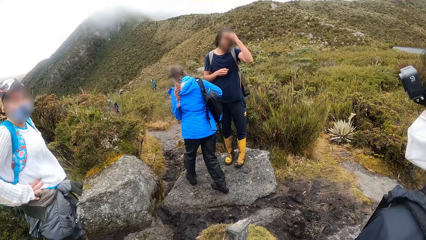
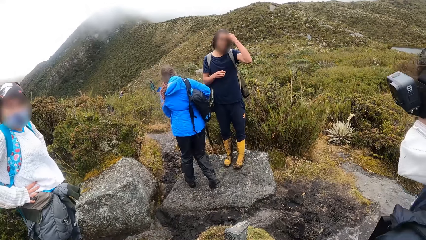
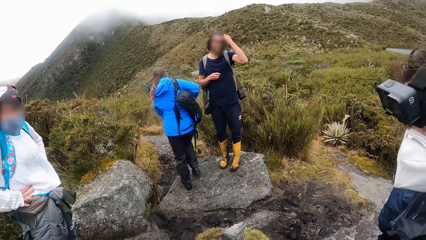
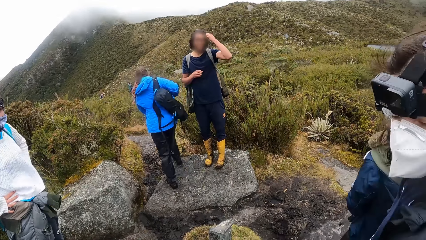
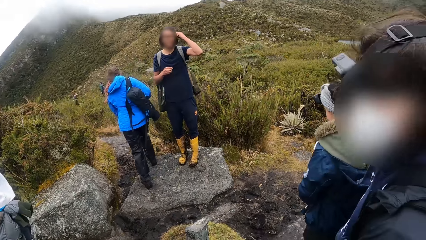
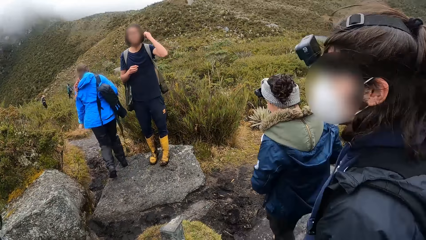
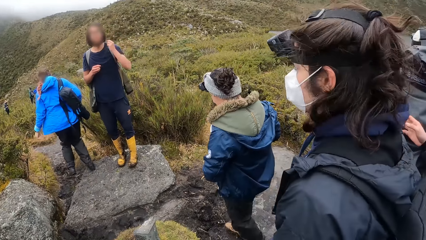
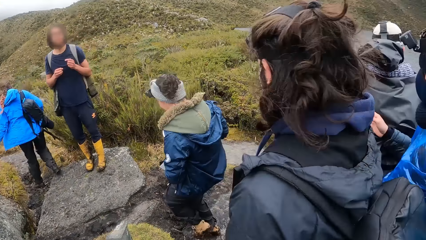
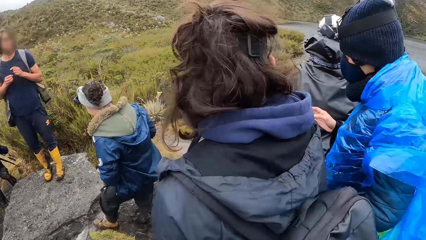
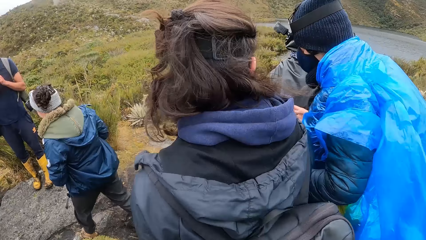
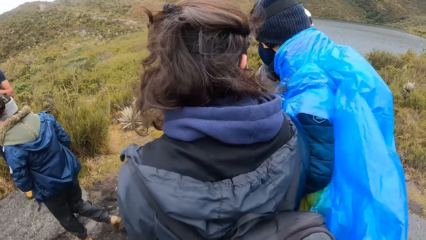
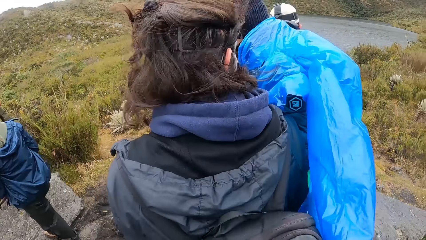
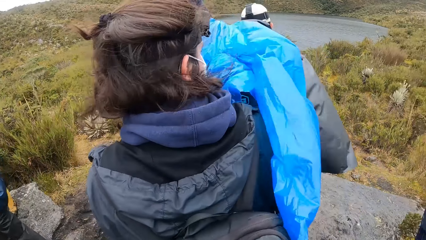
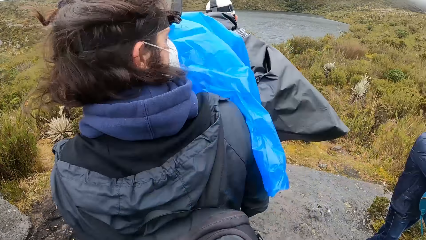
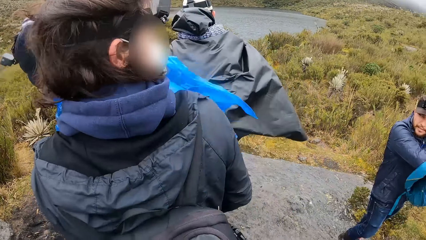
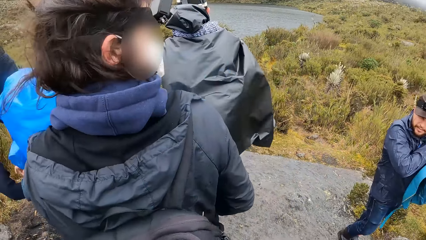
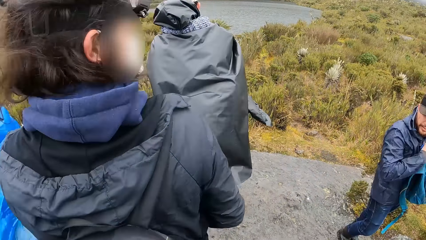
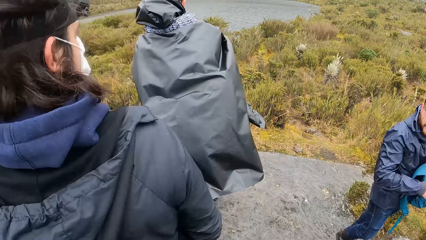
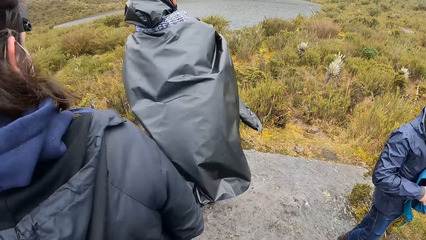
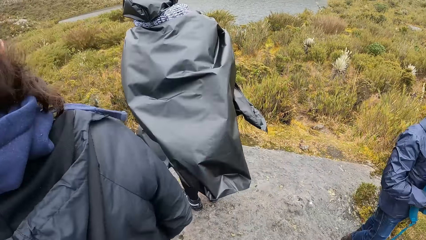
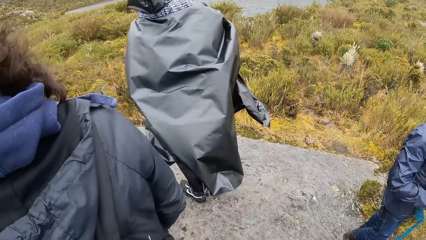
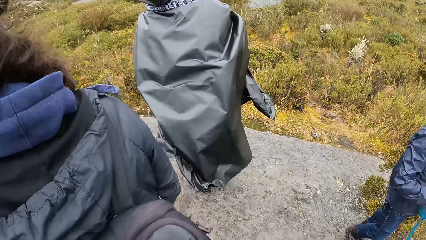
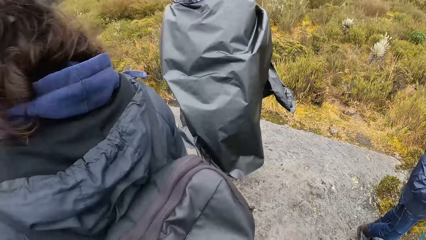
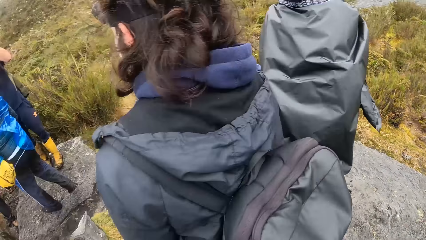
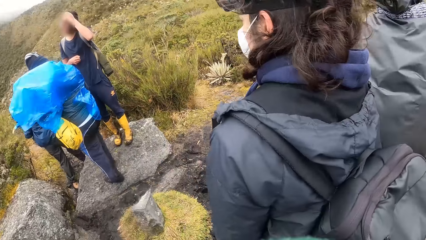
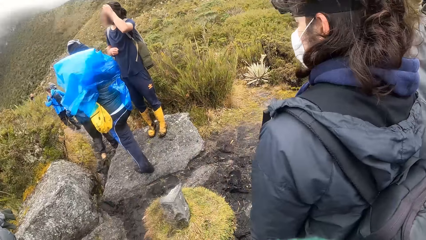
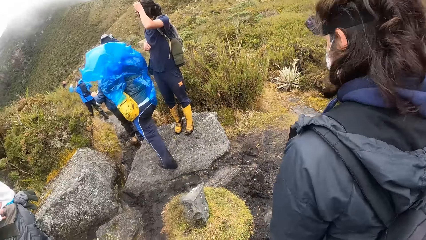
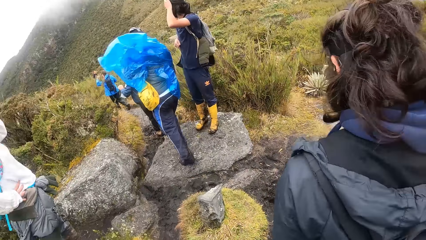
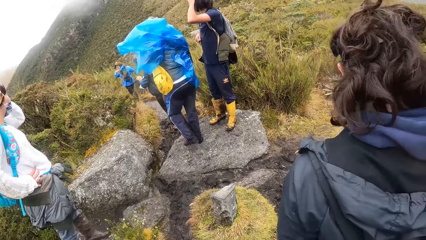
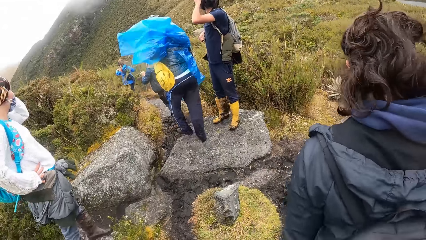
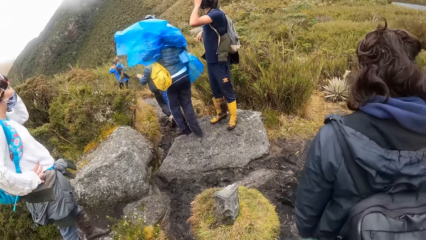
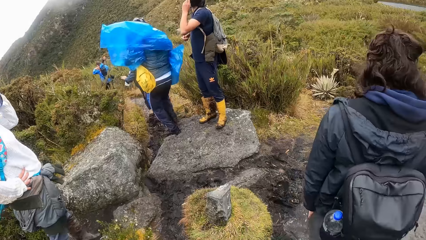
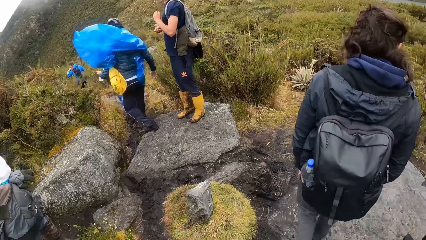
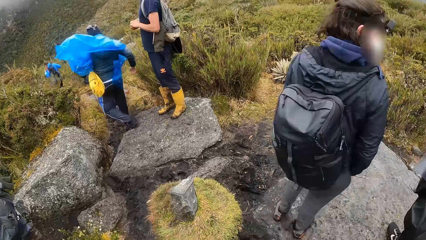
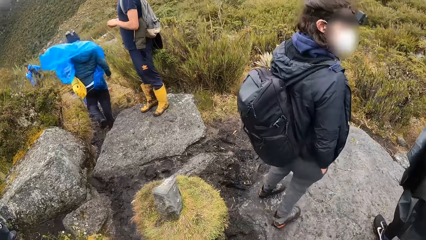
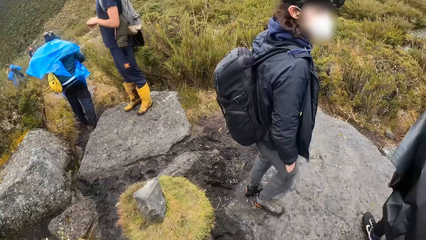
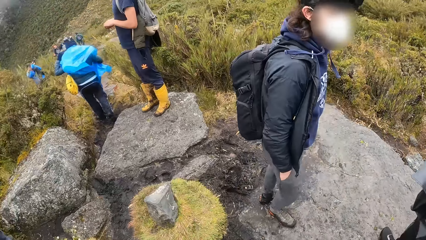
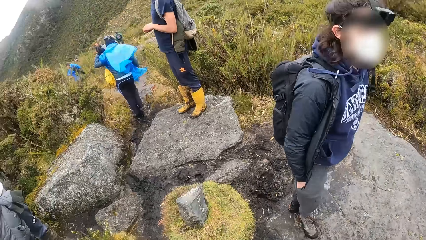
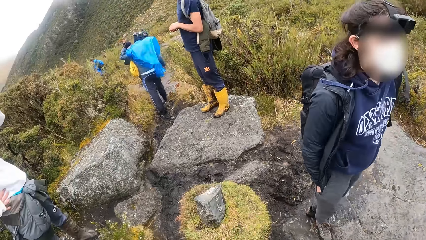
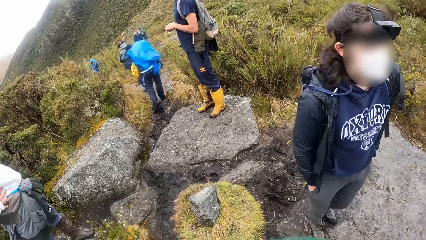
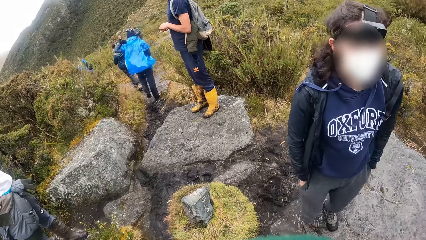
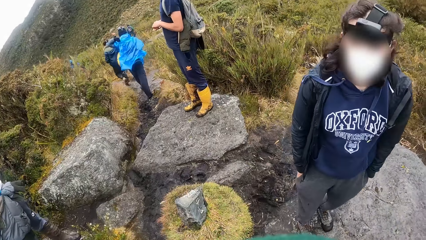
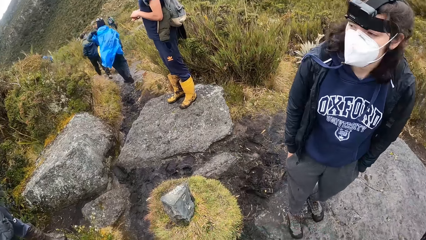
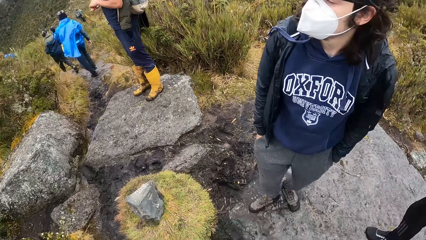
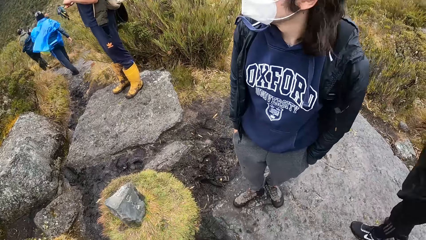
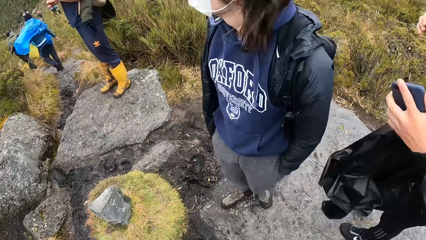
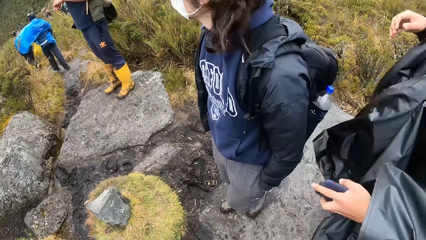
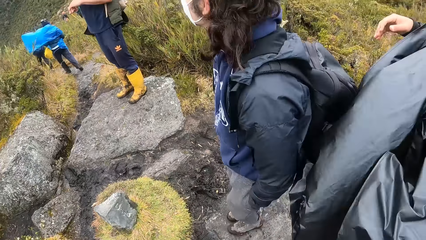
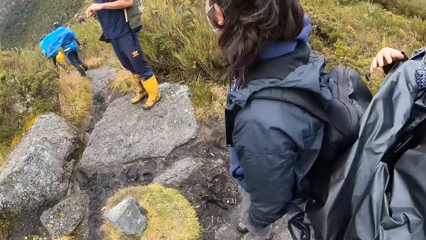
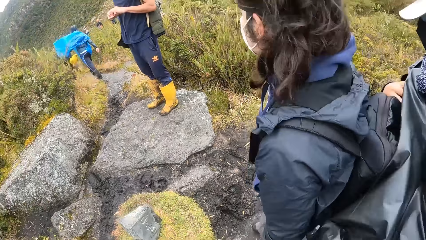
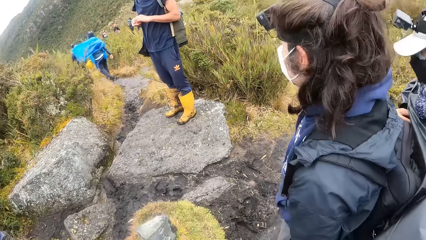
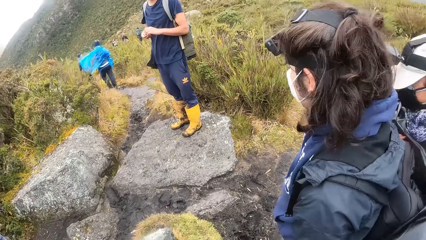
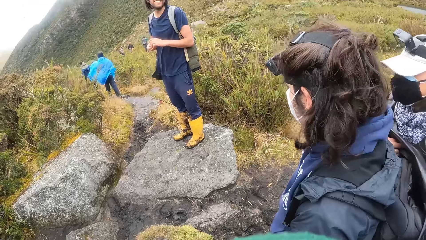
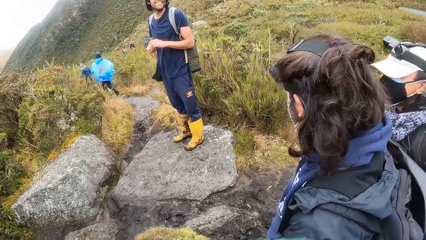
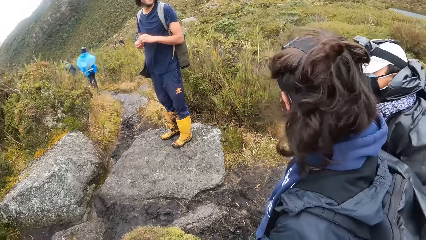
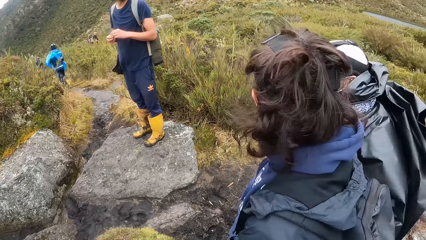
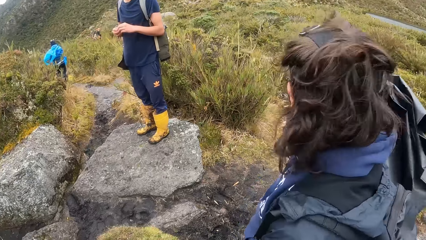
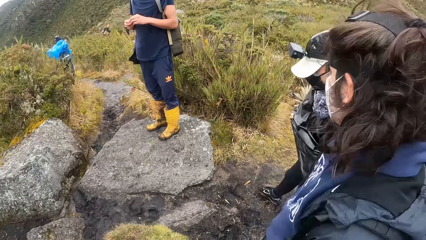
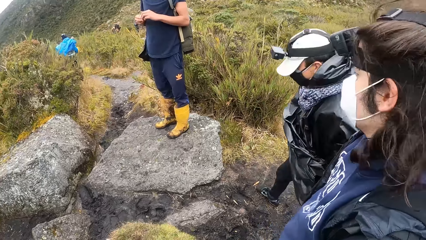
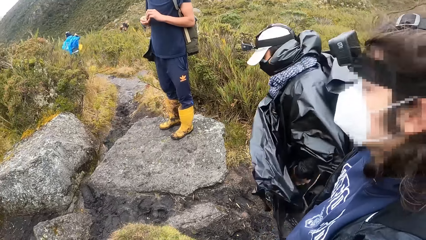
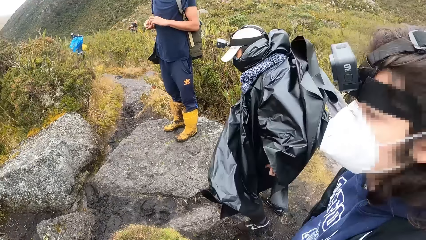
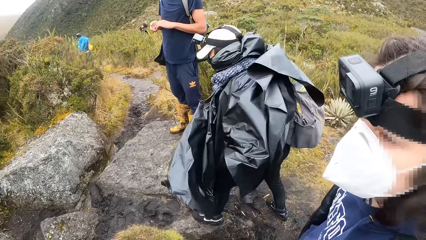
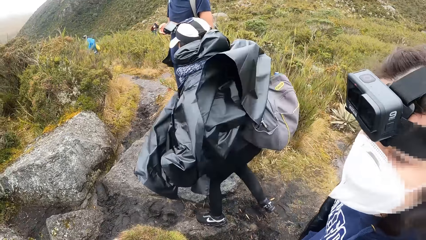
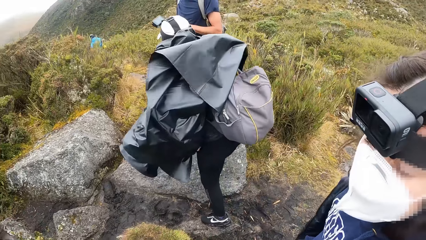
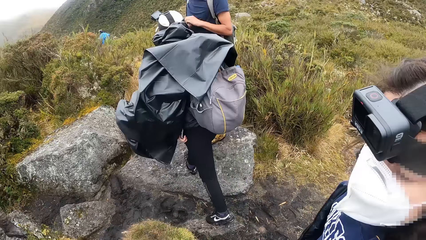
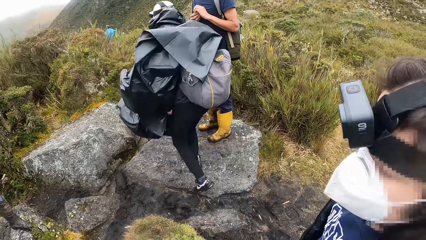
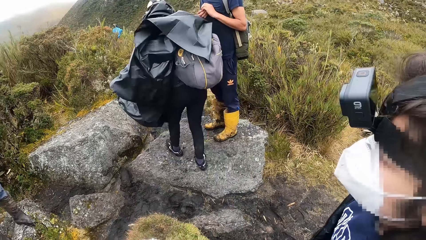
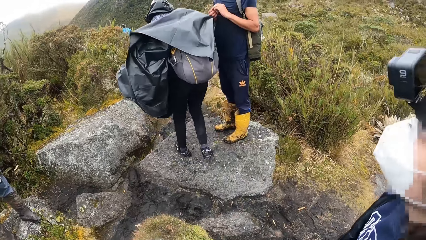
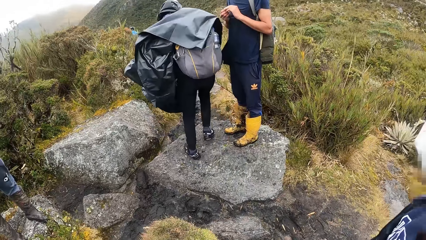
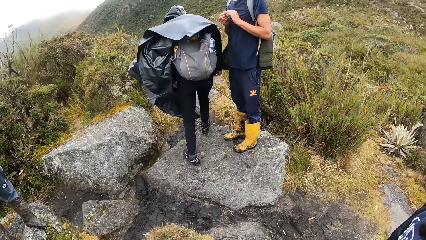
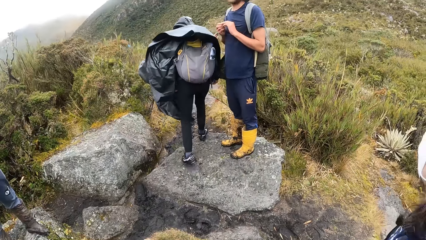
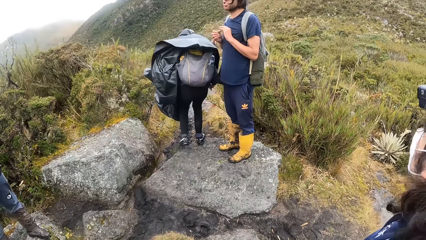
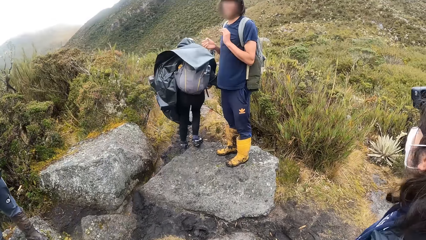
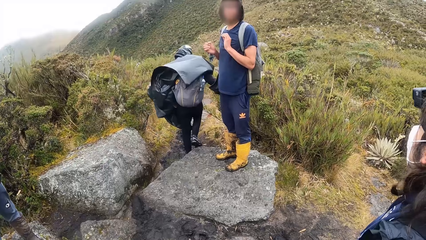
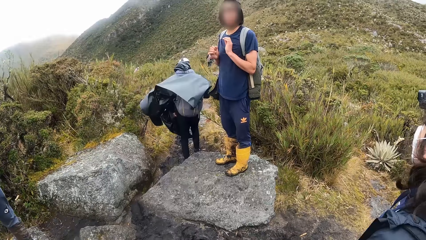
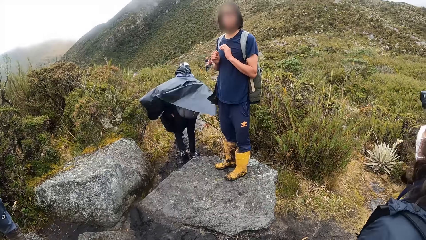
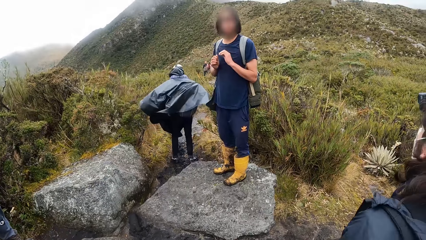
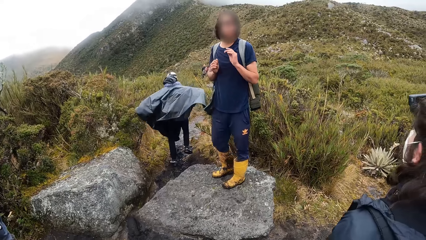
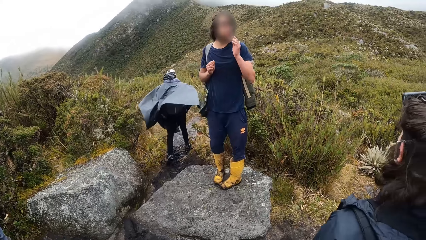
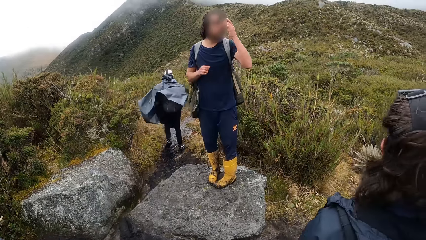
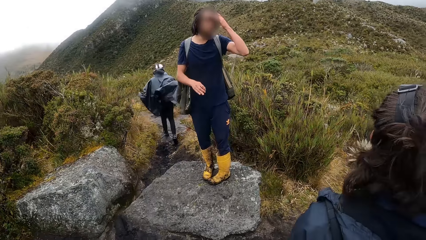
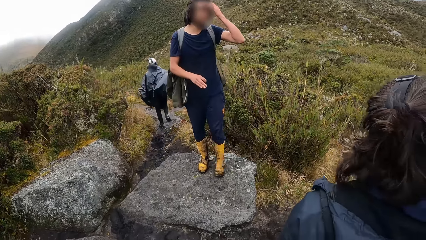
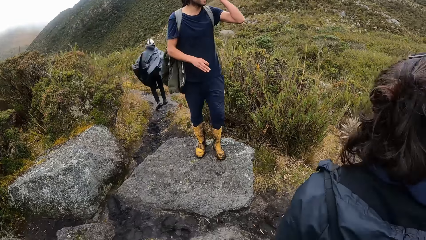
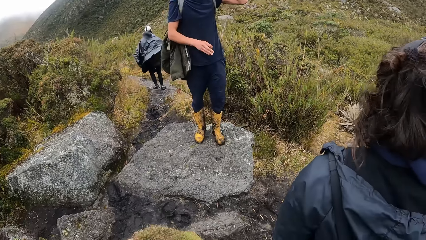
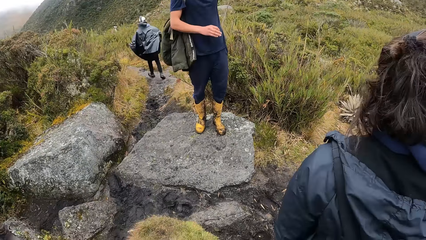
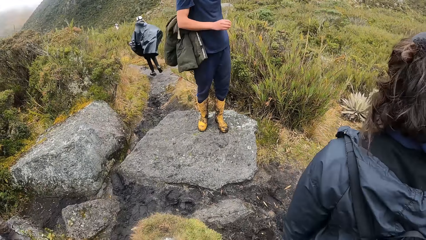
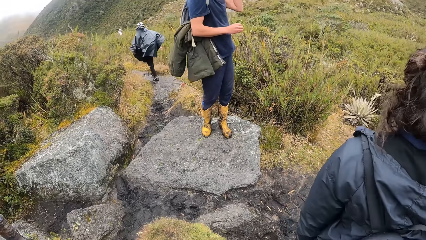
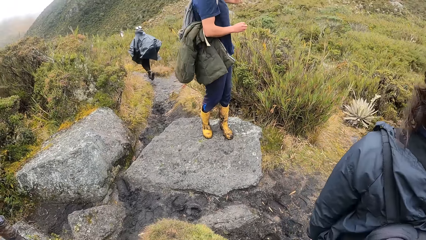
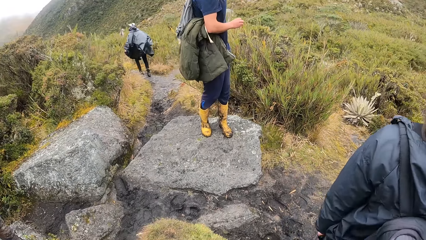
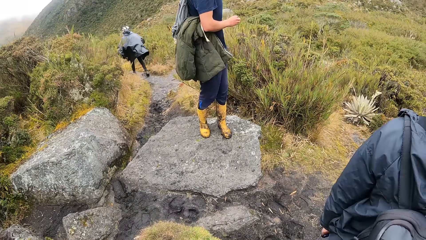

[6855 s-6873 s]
The camera wearer looks around. A person turns around. Another person walks around. The camera wearer talks to a third person.
